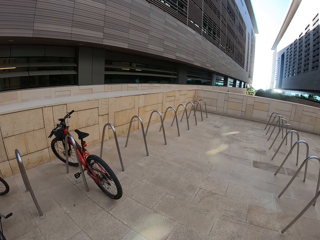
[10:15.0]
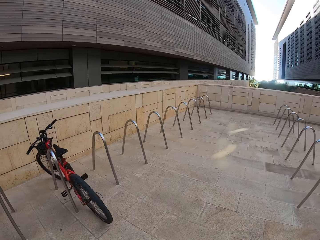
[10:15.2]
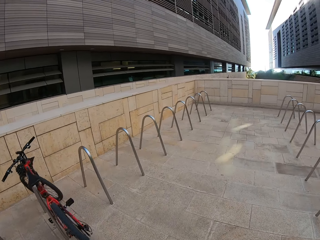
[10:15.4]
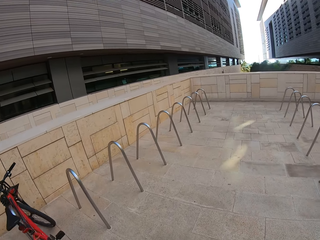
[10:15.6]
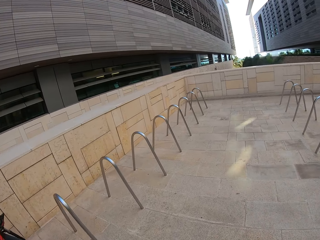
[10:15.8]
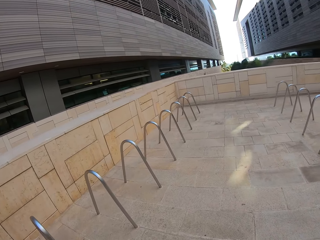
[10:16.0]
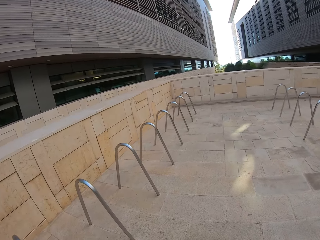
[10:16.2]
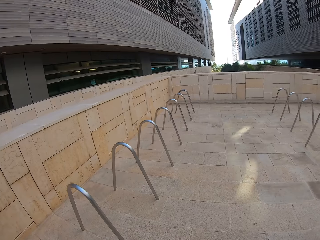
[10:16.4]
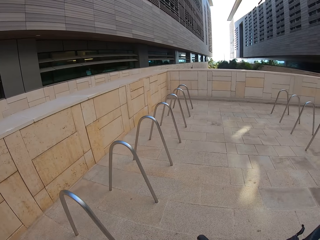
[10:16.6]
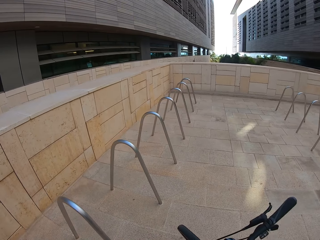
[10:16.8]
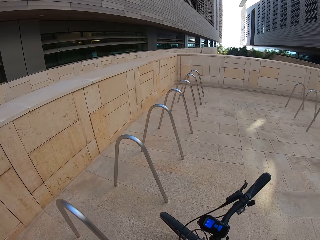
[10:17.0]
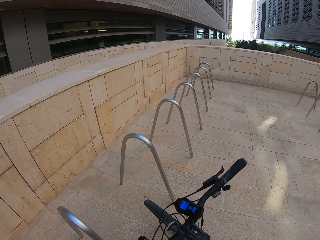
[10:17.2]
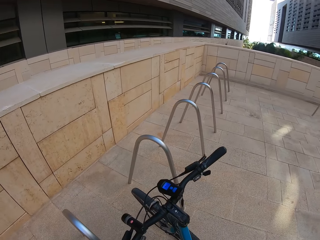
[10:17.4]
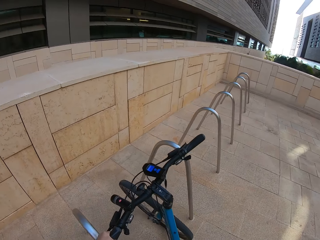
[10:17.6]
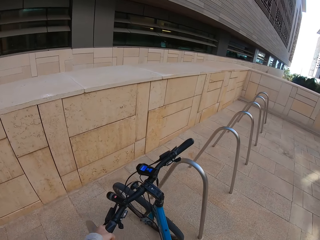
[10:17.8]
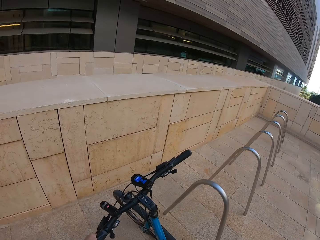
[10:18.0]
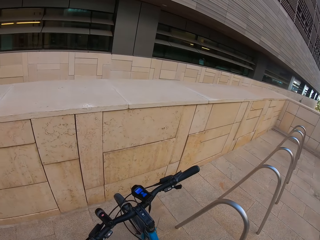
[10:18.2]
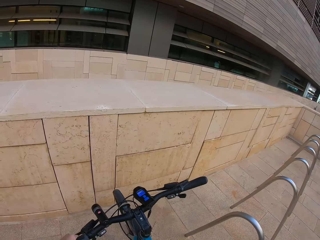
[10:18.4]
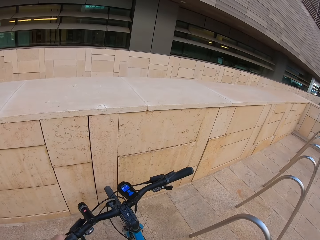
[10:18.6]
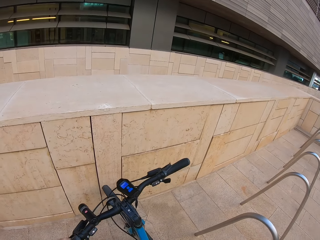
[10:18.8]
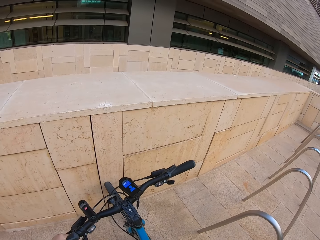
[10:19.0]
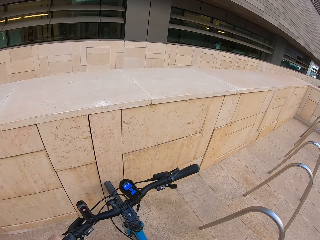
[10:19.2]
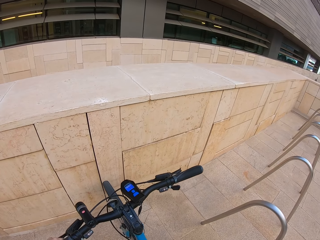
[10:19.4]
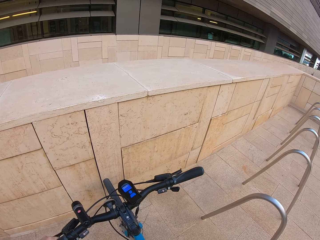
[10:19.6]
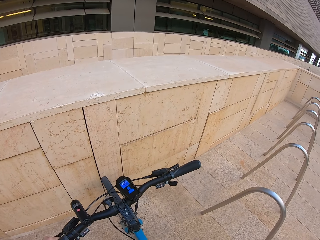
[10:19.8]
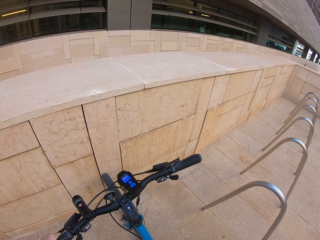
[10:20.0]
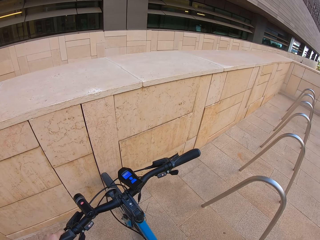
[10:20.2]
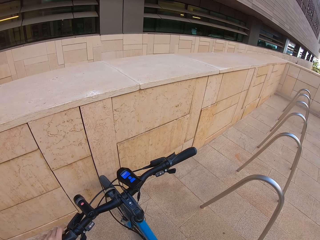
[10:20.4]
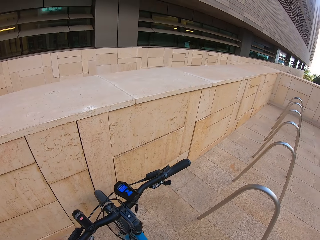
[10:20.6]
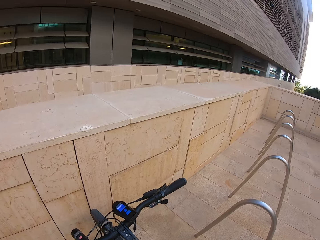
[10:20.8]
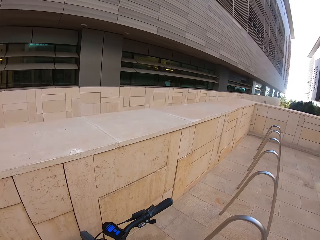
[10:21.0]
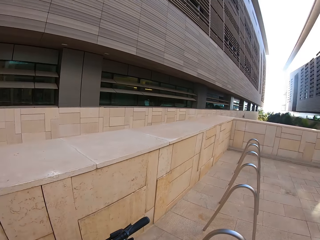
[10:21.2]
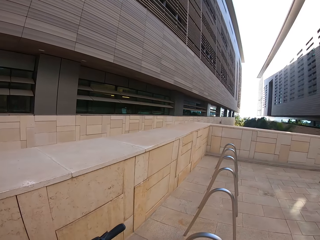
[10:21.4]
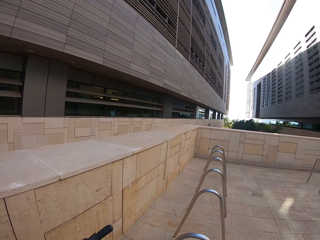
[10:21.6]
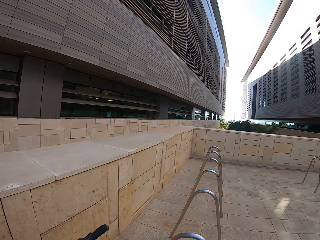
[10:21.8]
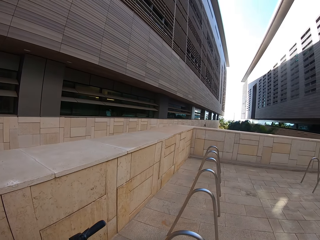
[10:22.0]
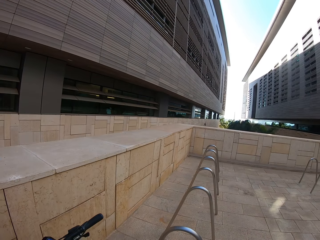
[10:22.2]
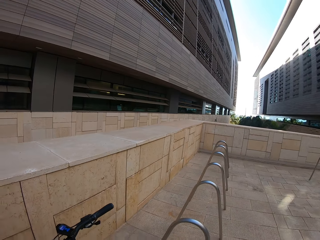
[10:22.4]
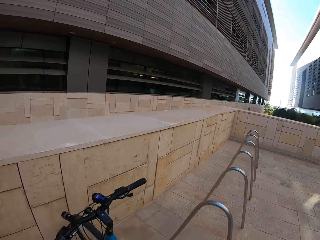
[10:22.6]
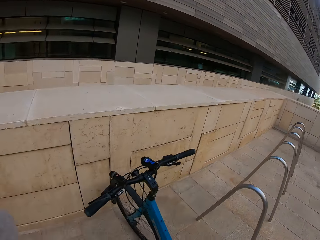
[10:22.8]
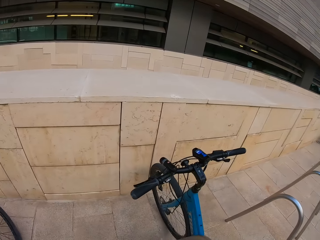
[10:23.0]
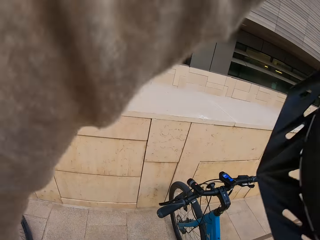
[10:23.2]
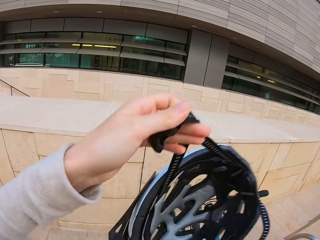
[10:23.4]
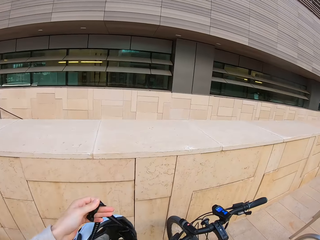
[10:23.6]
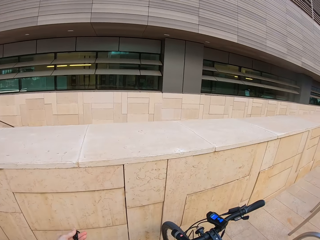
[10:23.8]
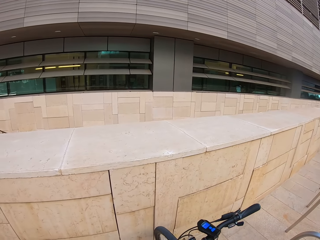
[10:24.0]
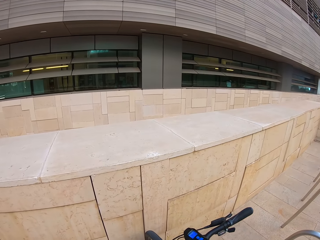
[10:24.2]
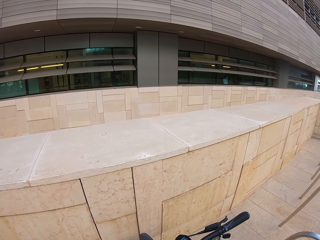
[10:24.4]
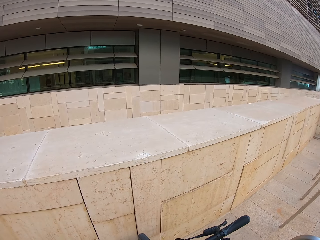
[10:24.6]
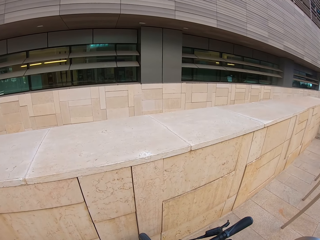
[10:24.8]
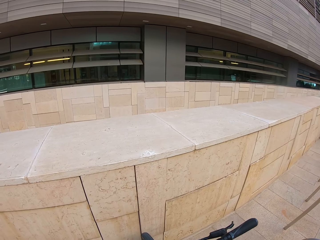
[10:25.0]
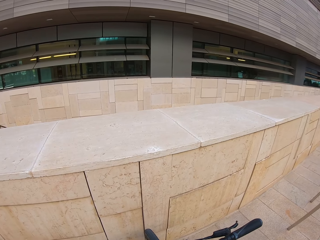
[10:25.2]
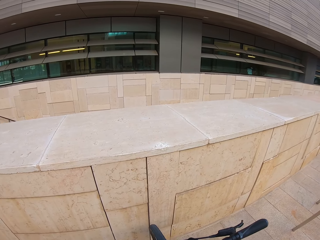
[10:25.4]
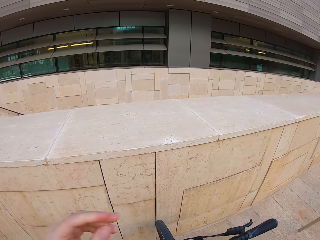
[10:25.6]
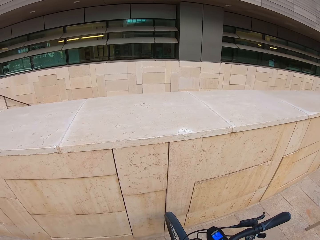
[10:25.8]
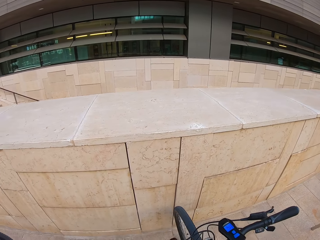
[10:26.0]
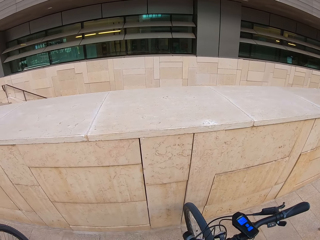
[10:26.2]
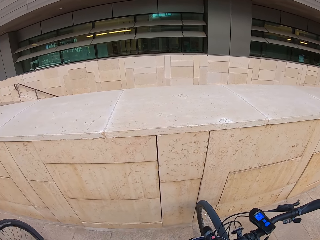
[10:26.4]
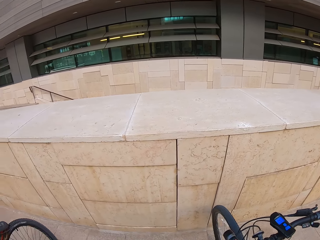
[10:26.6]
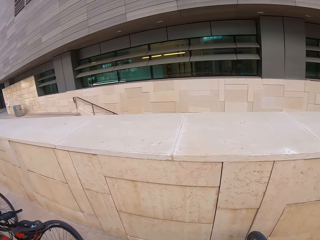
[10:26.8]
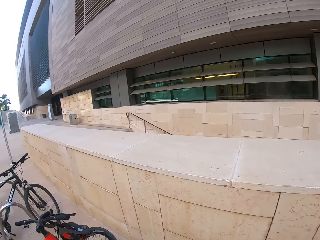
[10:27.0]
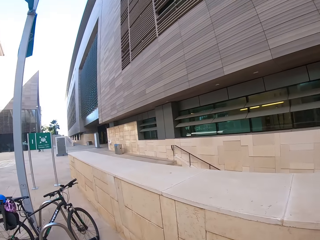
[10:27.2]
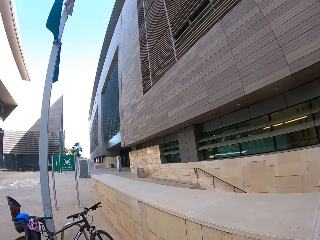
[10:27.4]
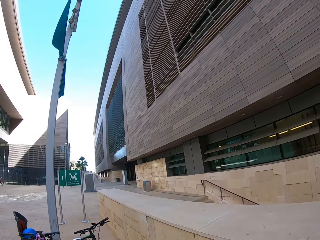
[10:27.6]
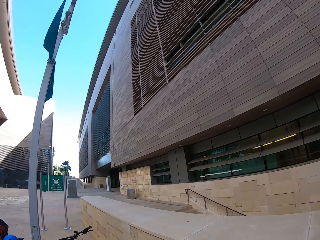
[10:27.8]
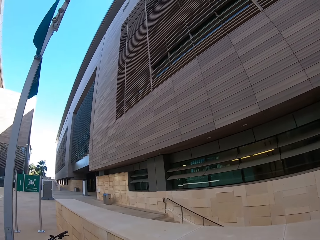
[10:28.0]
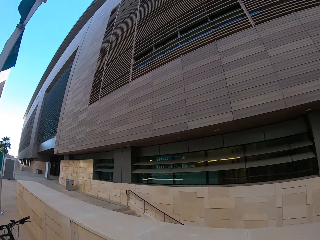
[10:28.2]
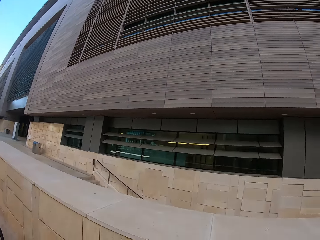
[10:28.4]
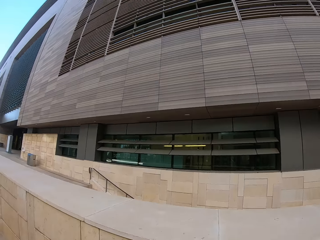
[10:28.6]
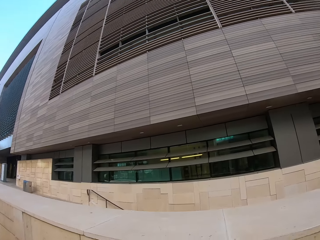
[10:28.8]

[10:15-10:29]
The camera wearer parks the bicycle. She holds the helmet and removes the helmet from her head. She places the helmet on the handlebar.
